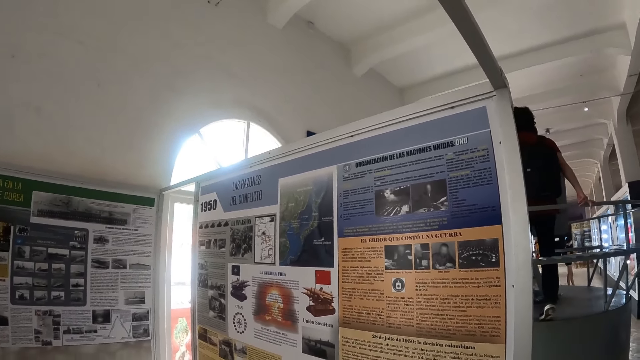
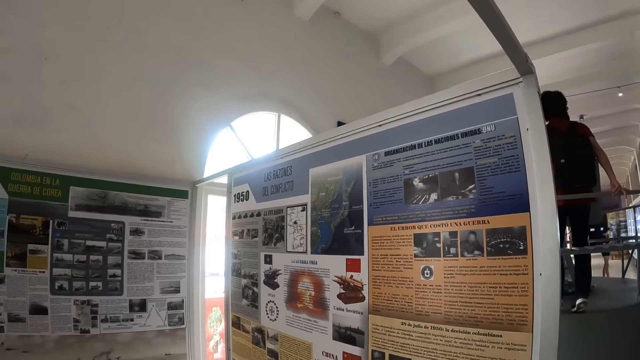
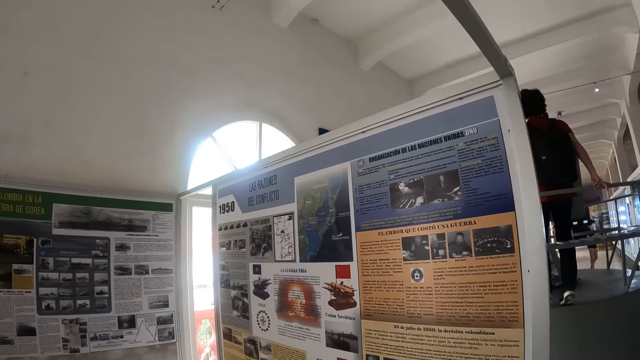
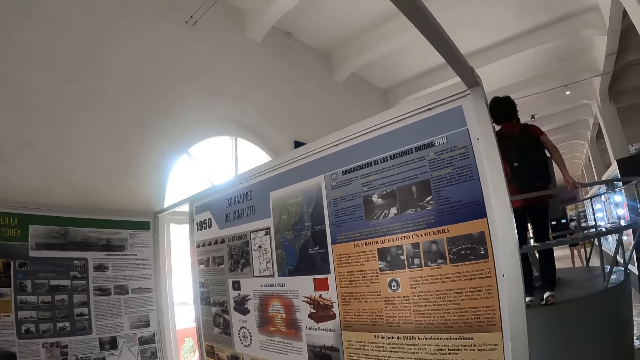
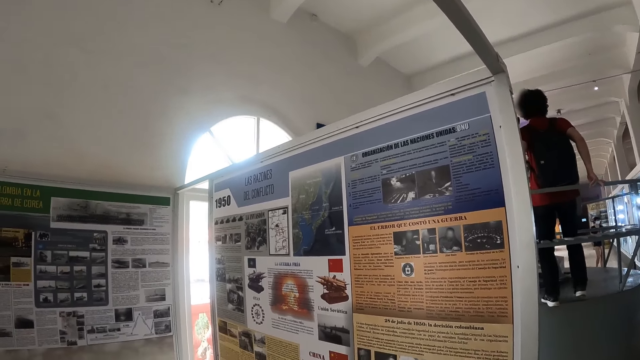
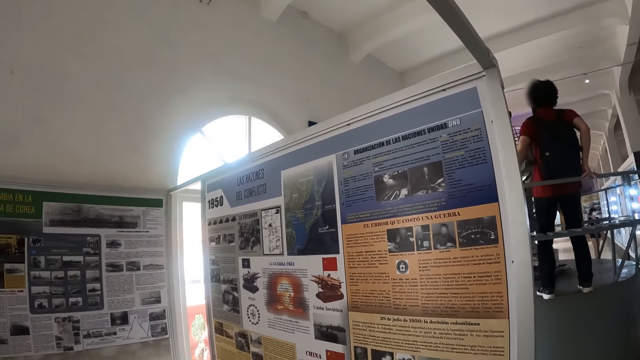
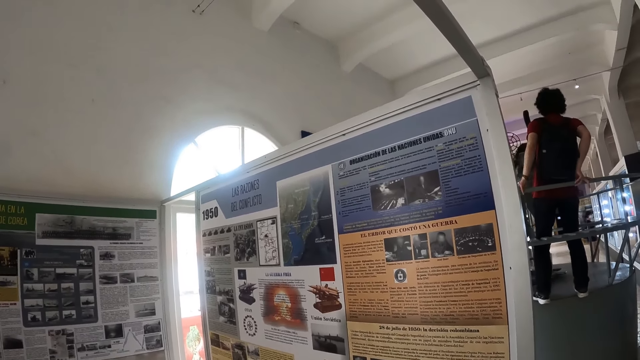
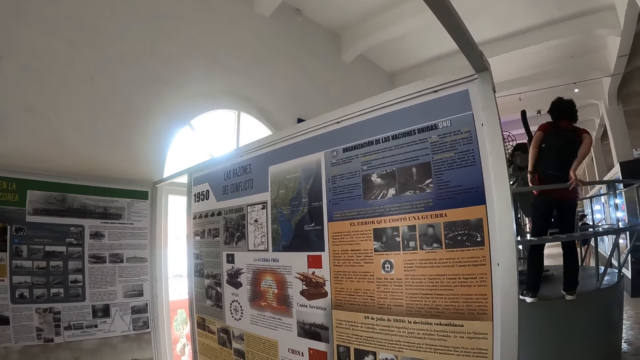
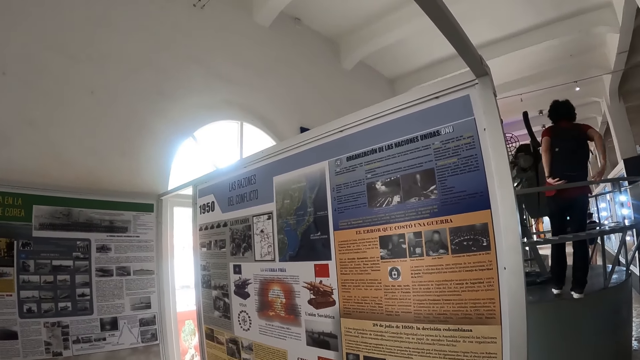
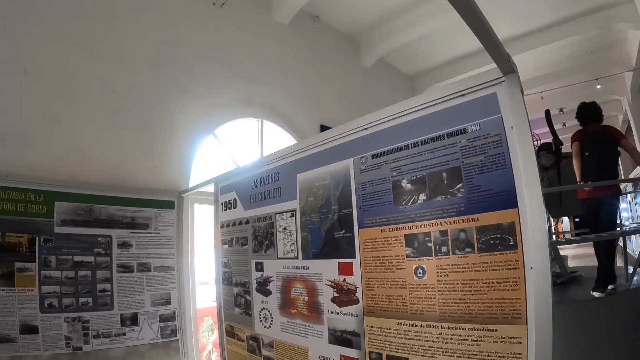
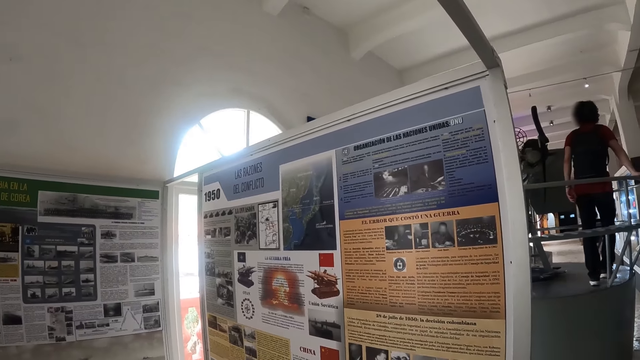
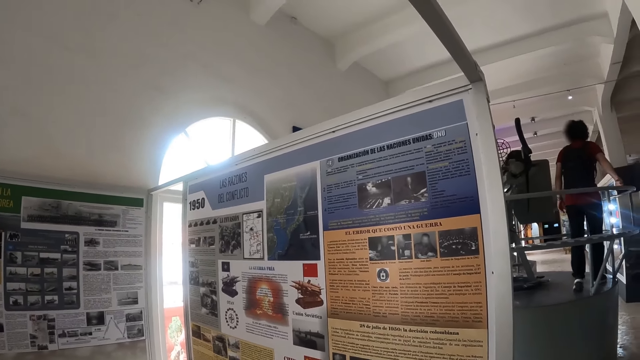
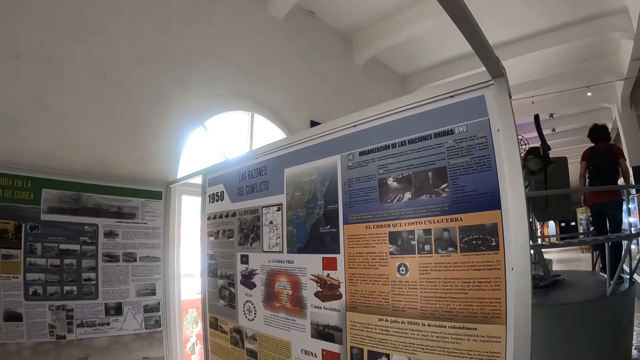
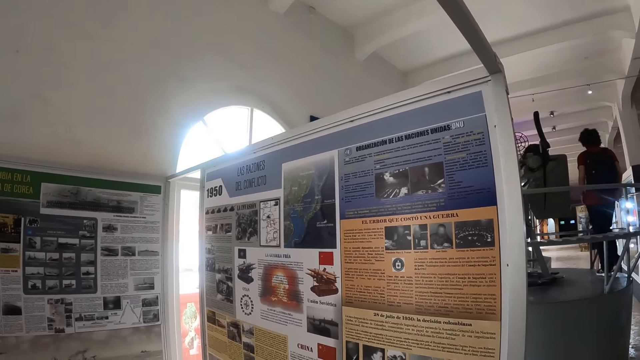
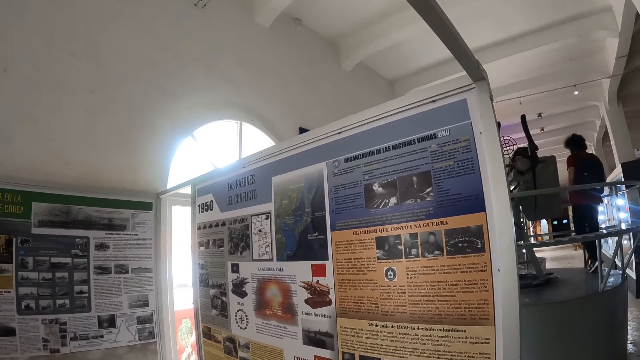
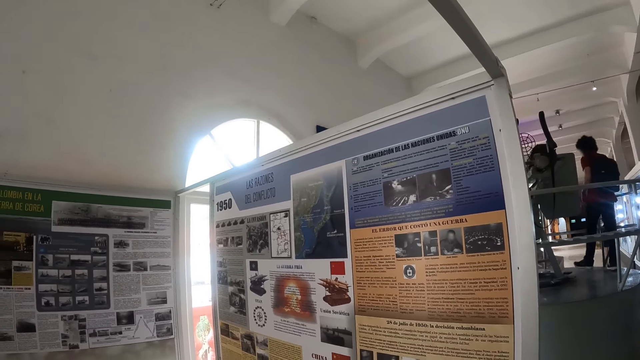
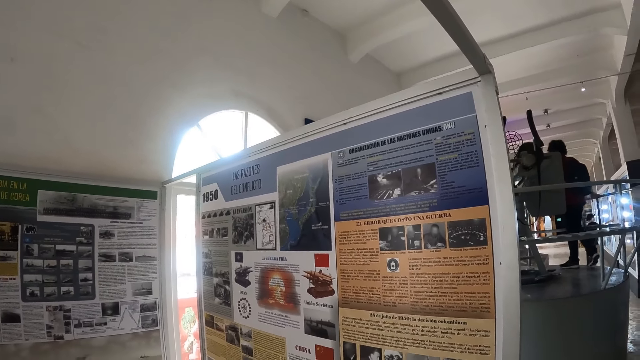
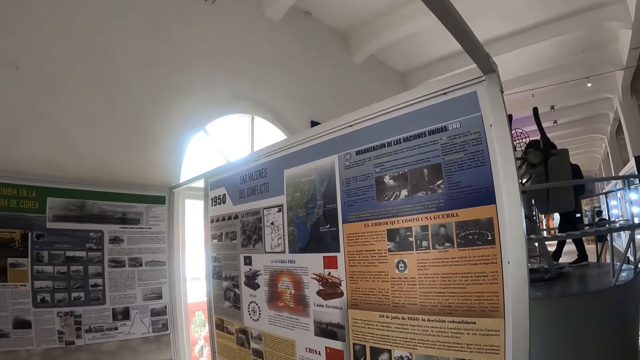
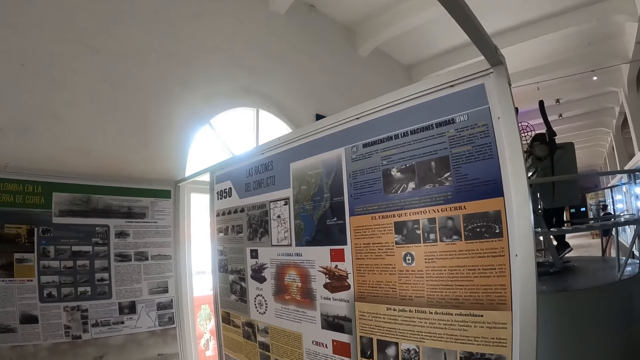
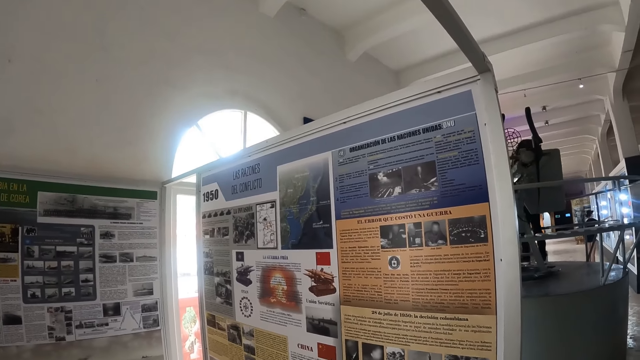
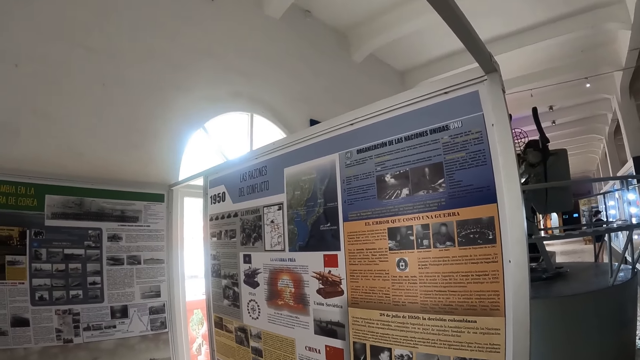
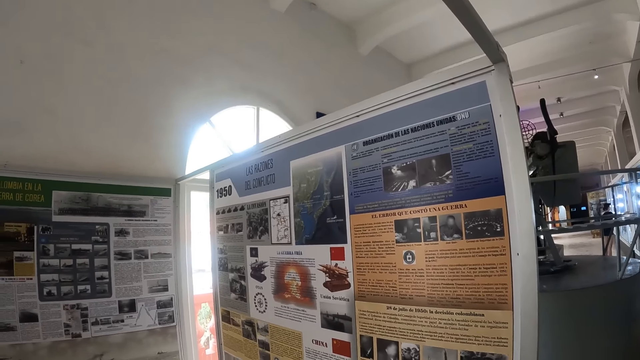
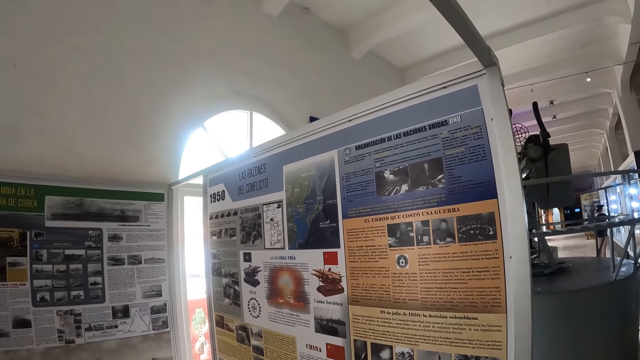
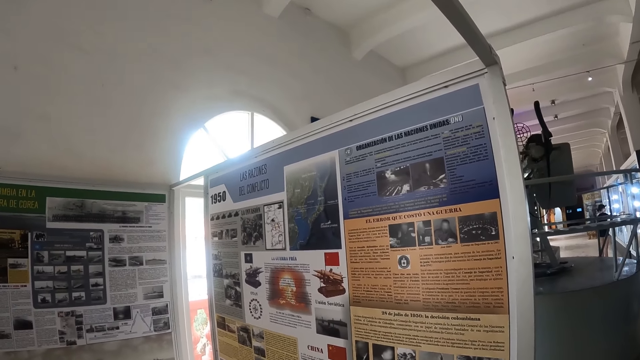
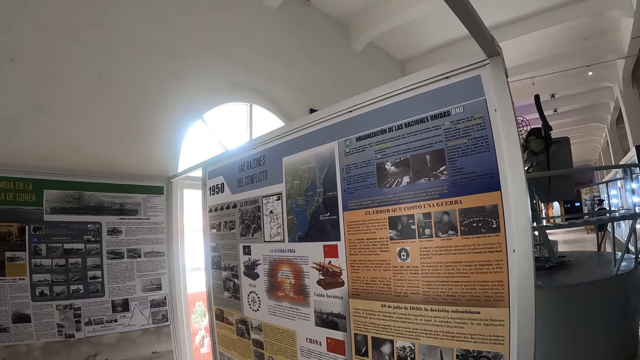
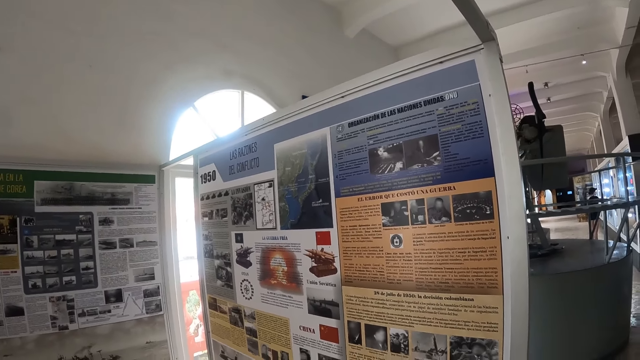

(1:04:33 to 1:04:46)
The camera wearer looks around. A man walks around. A woman looks around.

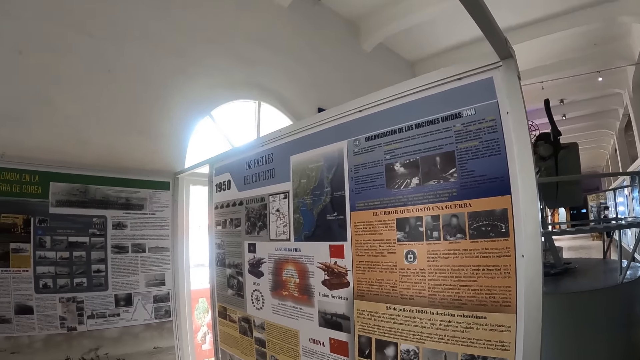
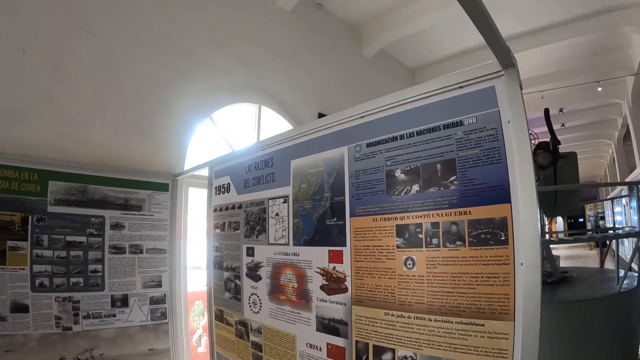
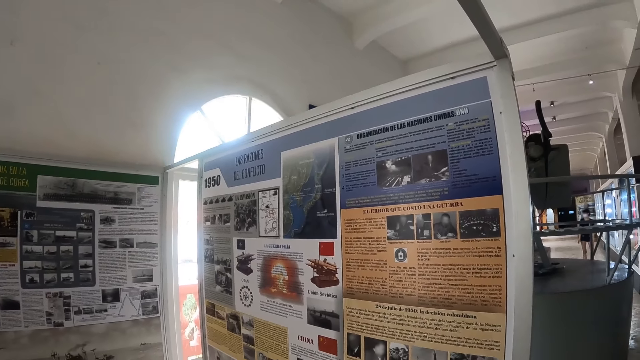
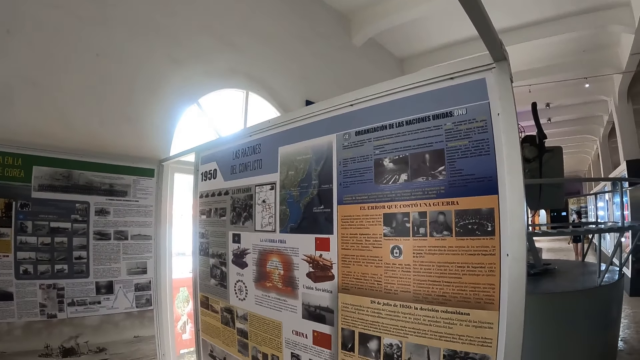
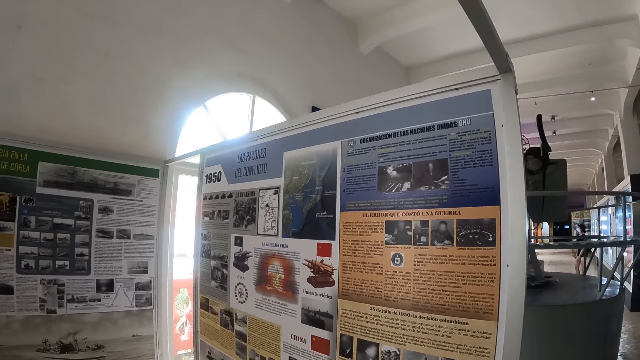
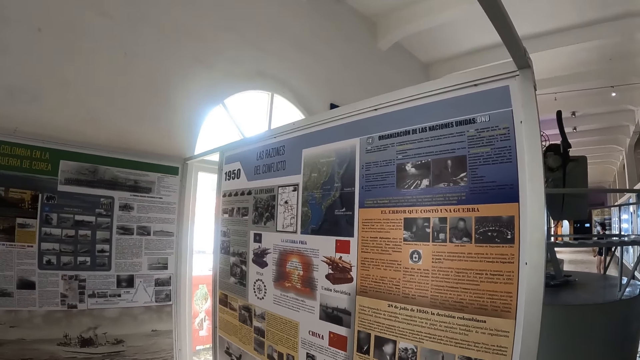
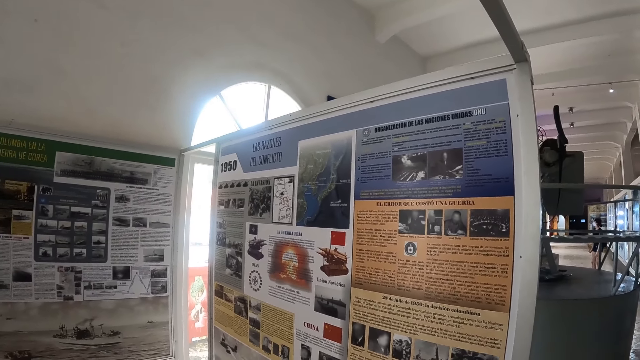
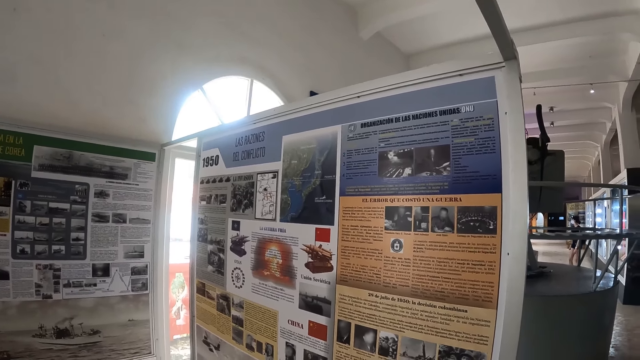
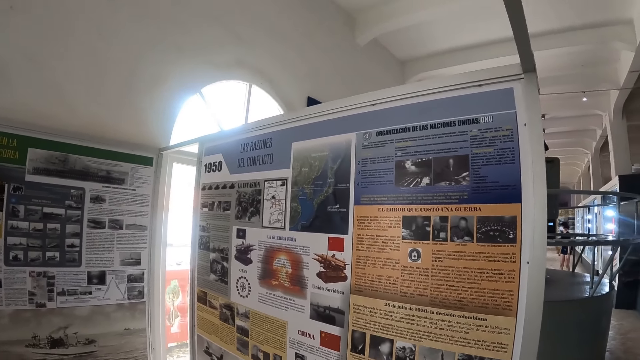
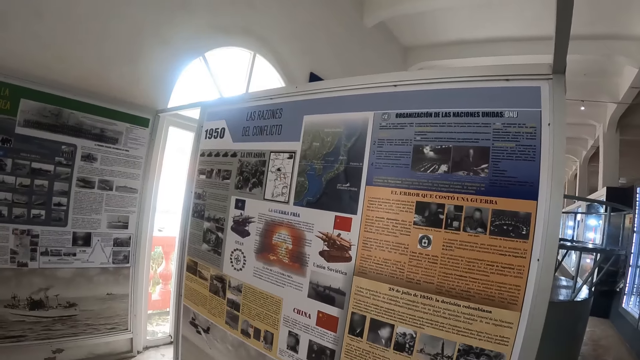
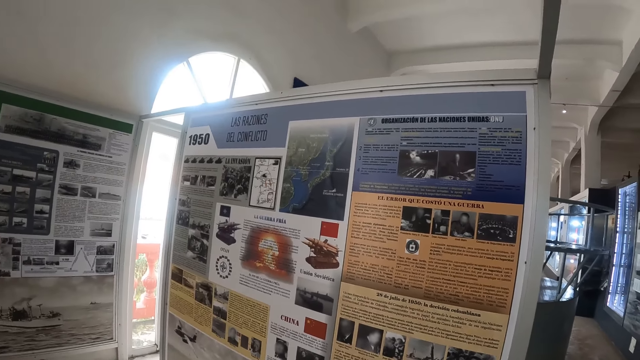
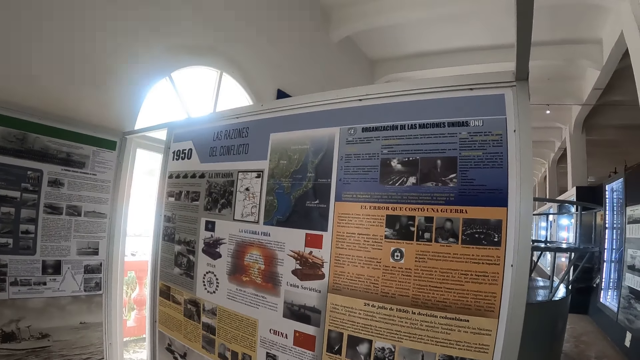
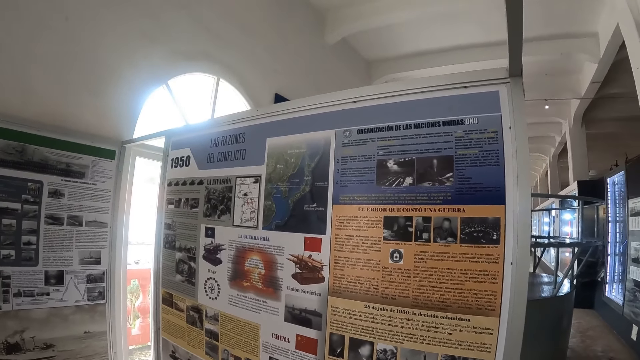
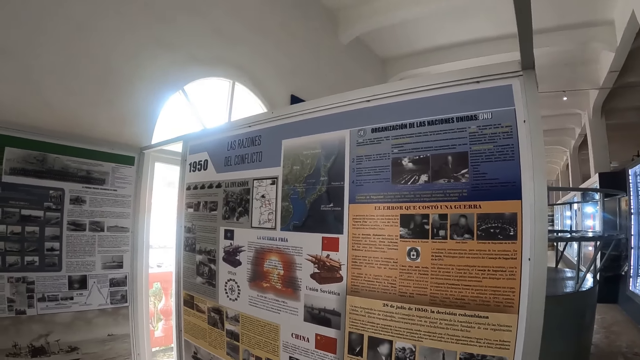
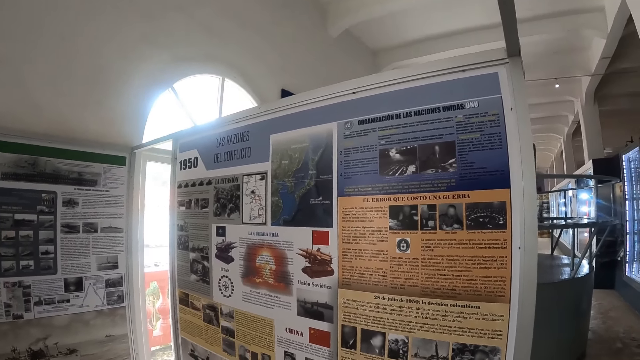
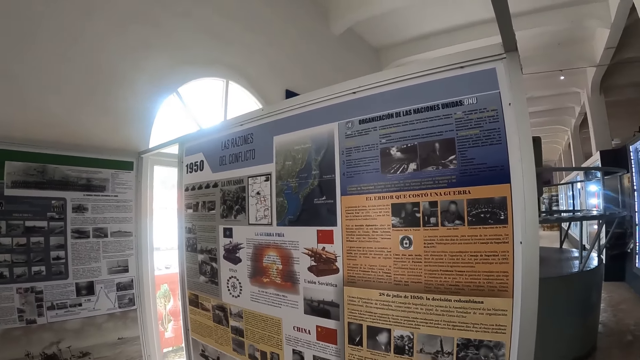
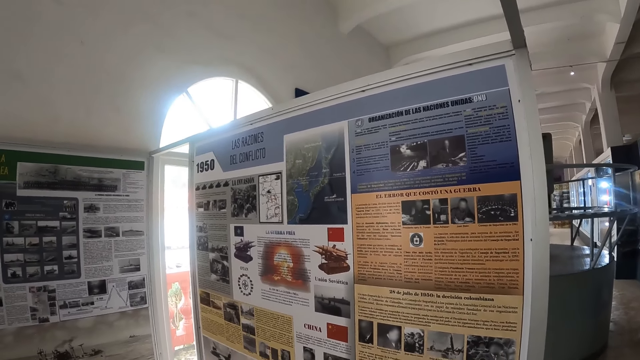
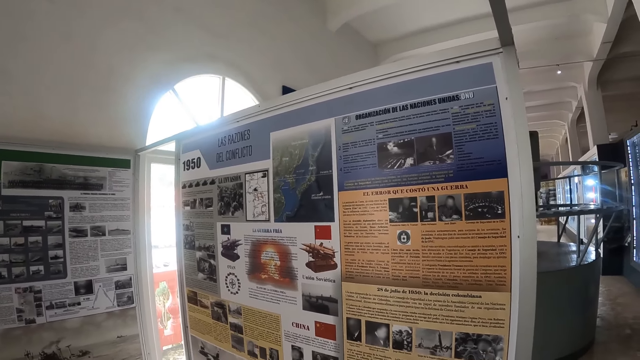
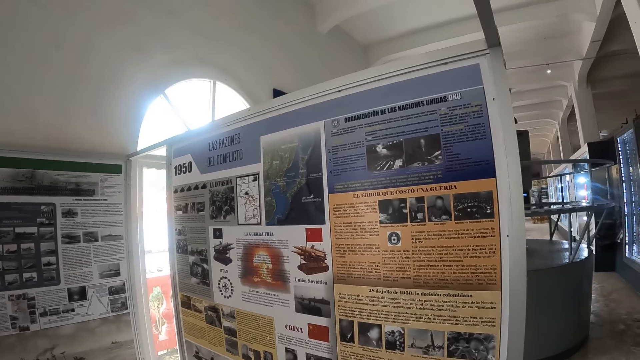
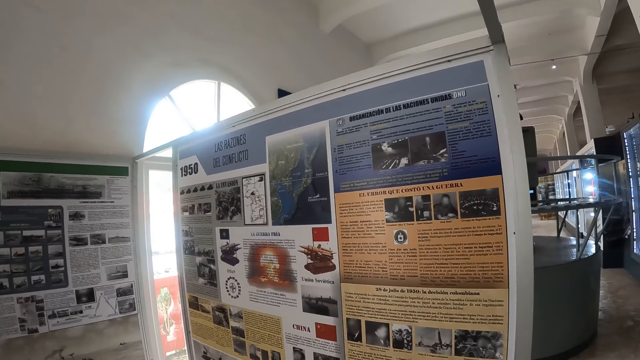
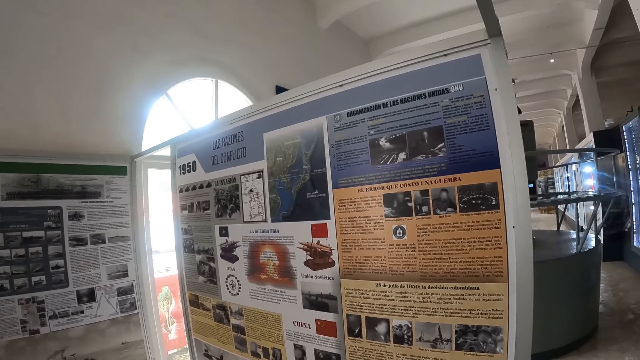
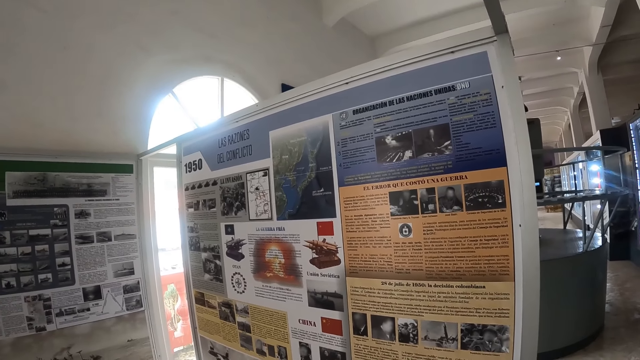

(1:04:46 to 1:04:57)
A woman walks around. The camera wearer looks around.
